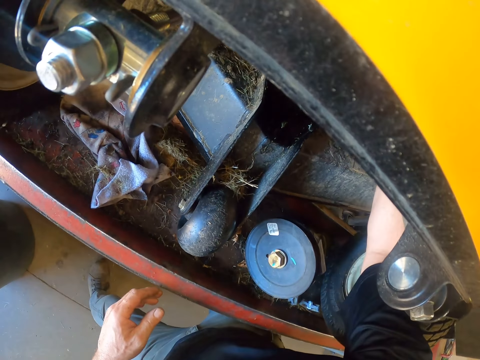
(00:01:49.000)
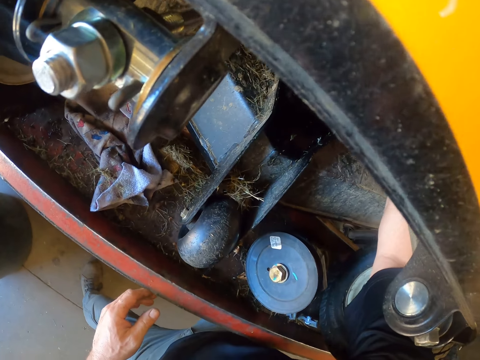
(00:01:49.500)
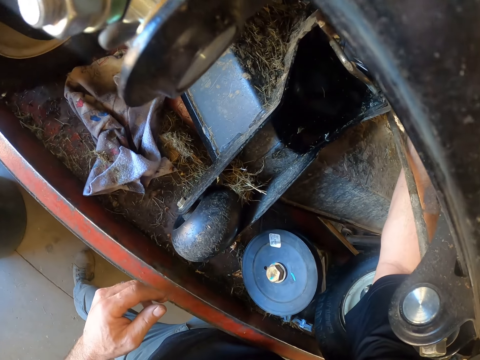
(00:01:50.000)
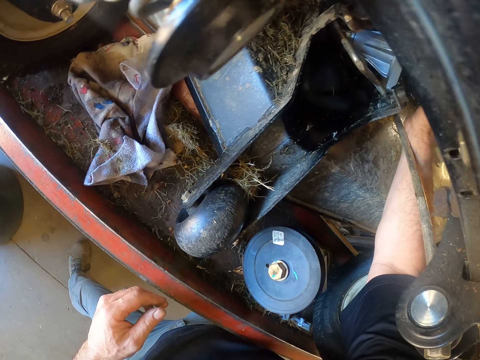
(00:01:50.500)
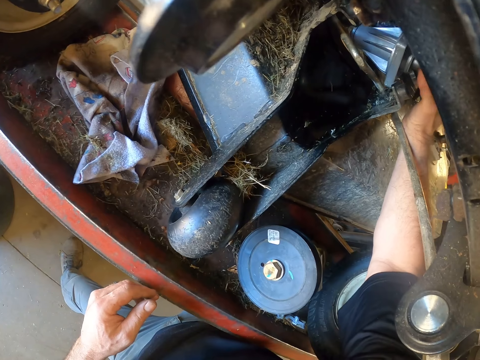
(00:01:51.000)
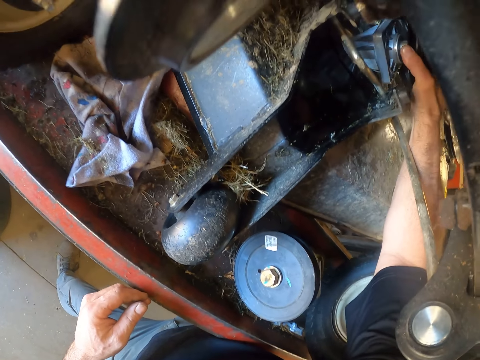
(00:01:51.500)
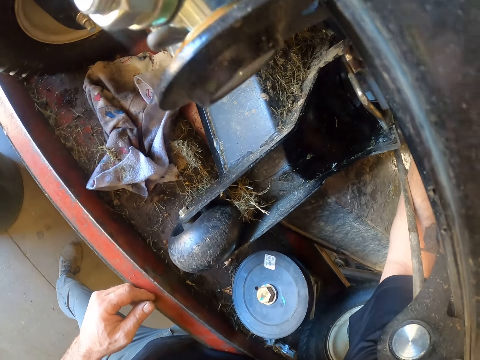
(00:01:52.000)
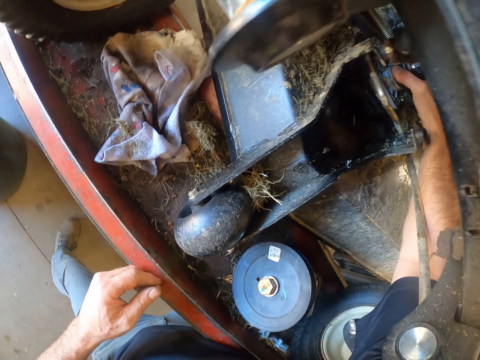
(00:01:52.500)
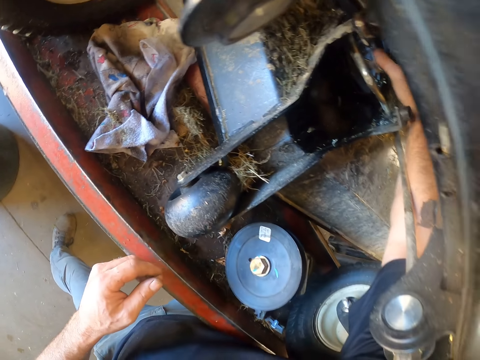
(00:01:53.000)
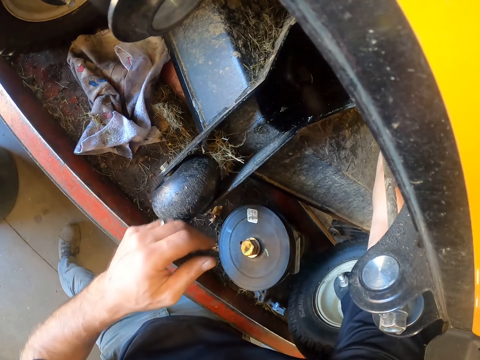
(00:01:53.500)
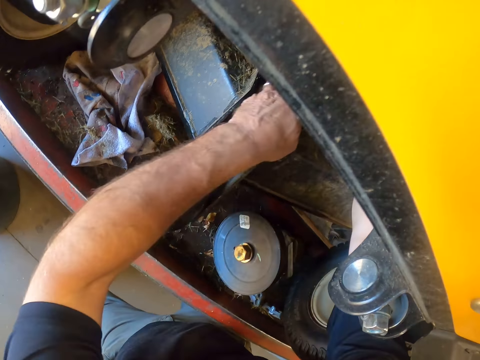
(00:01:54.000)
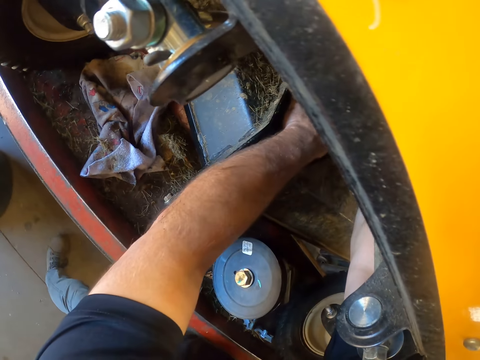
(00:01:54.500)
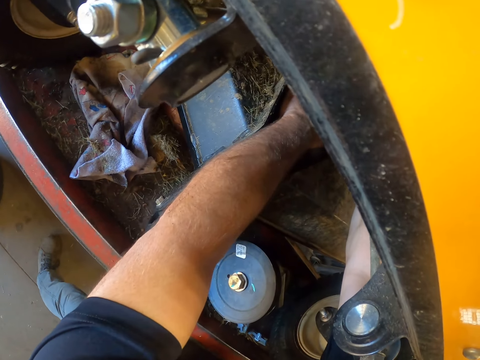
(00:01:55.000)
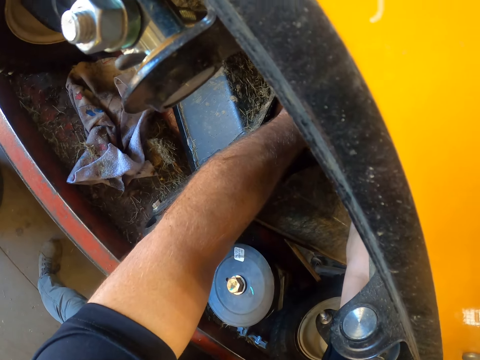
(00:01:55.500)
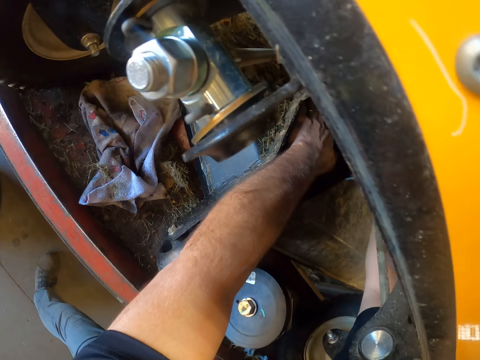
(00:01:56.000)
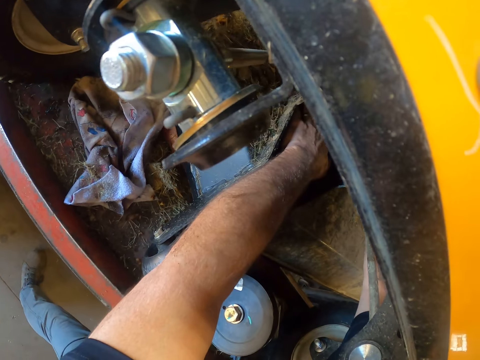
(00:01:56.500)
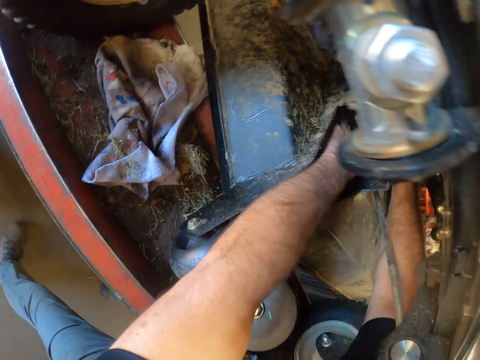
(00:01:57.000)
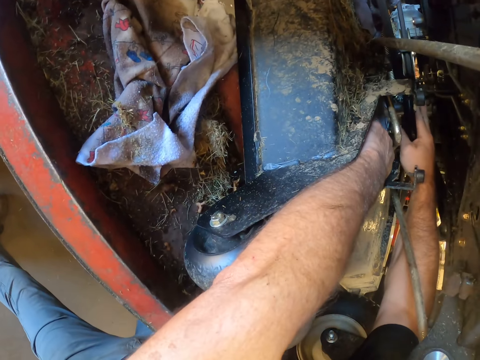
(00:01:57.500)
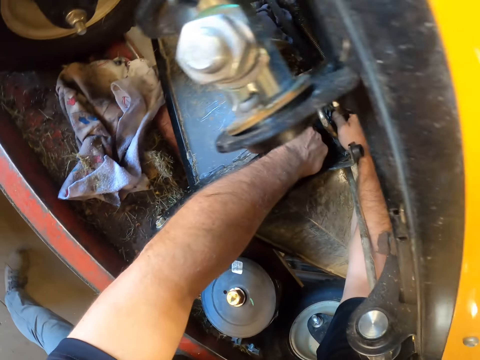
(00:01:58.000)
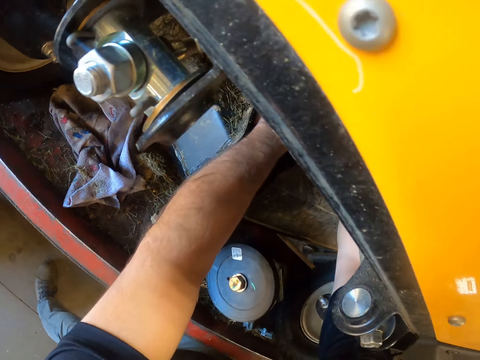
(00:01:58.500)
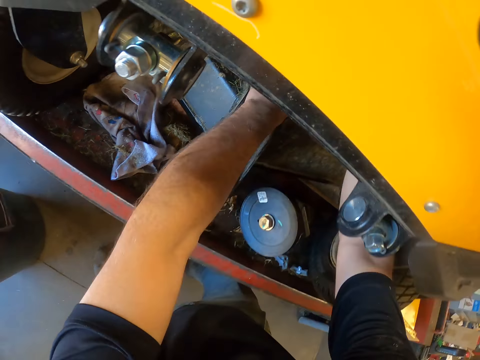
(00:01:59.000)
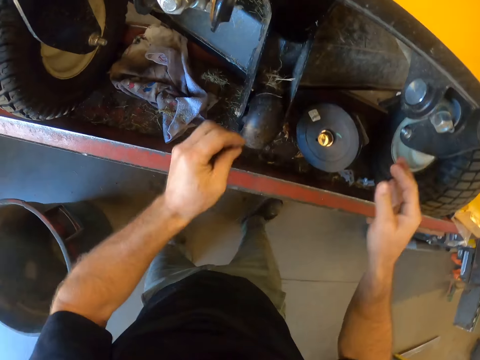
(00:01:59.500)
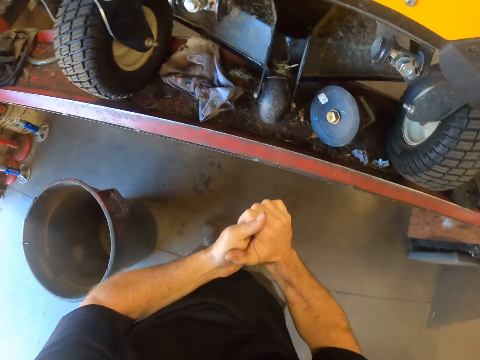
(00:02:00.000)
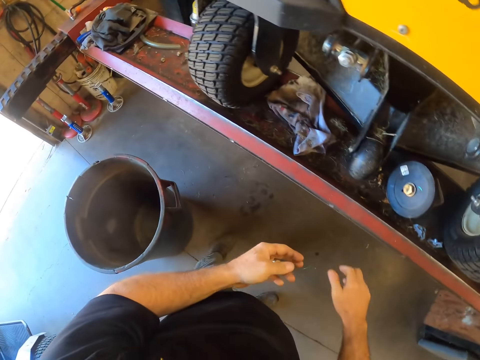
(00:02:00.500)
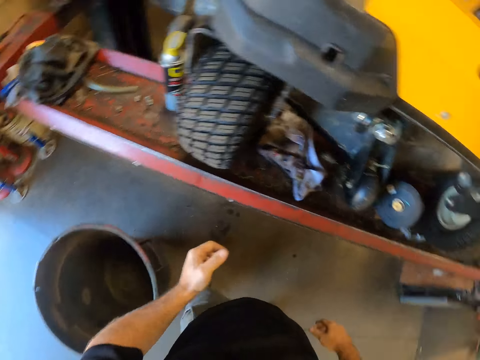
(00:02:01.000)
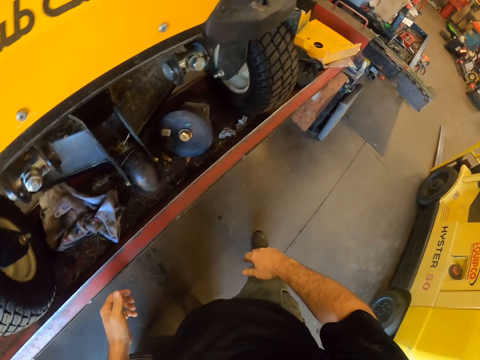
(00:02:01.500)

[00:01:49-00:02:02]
The camera wearer looks at the lawn mower.

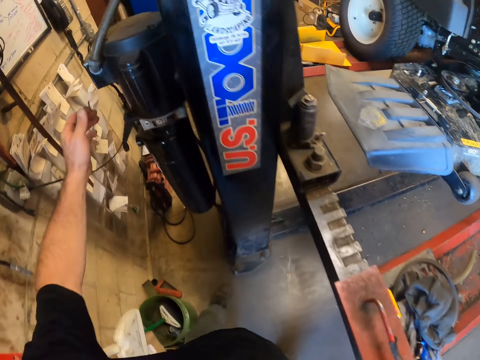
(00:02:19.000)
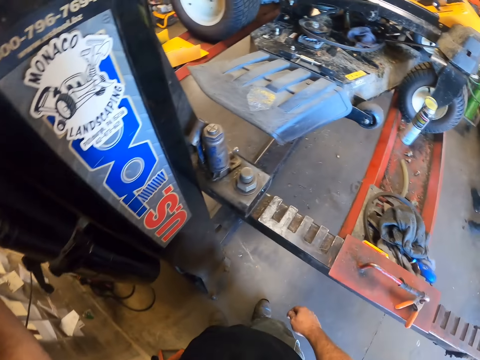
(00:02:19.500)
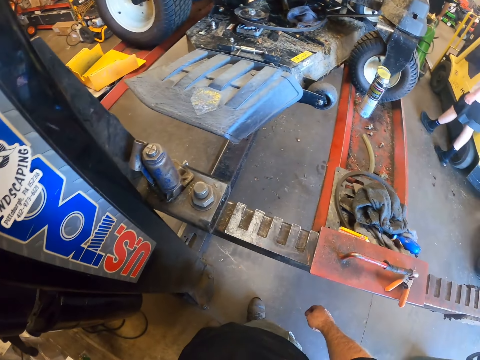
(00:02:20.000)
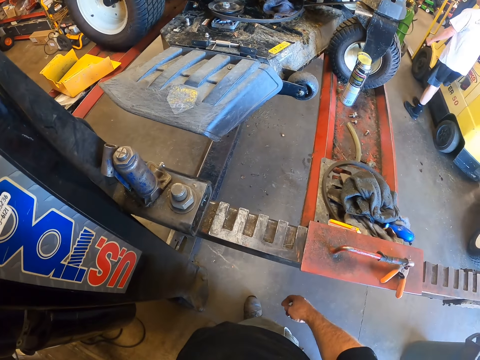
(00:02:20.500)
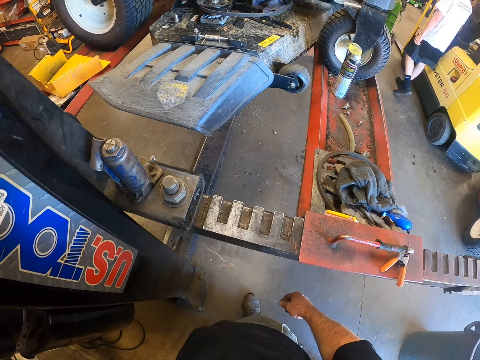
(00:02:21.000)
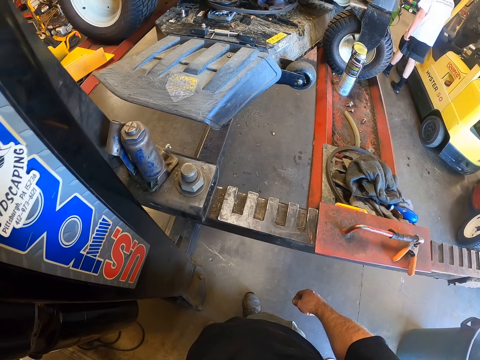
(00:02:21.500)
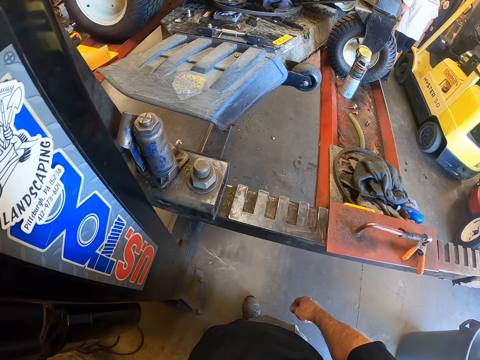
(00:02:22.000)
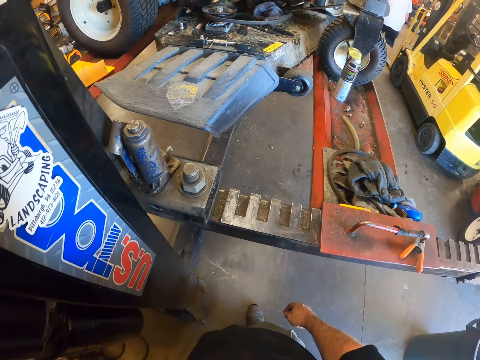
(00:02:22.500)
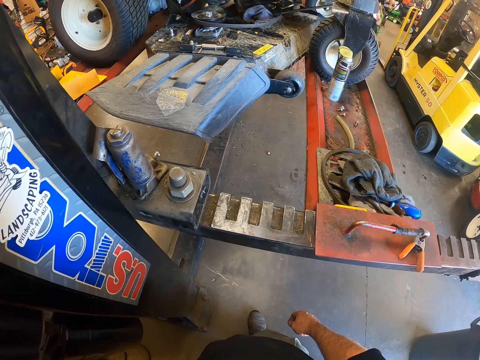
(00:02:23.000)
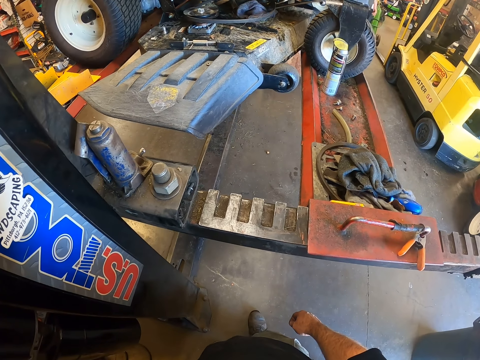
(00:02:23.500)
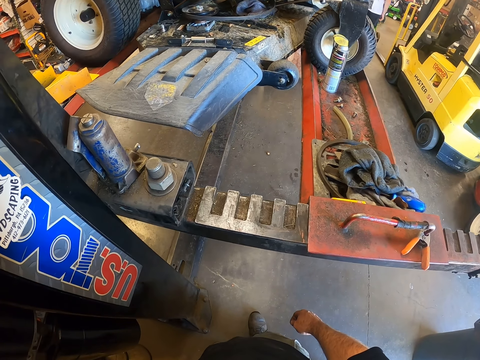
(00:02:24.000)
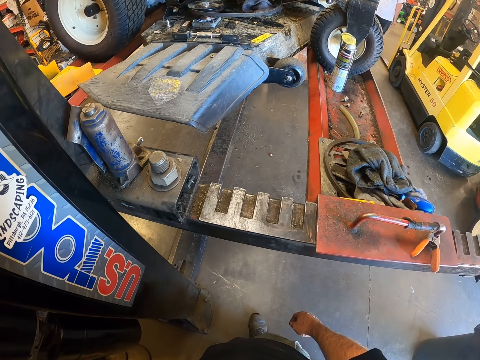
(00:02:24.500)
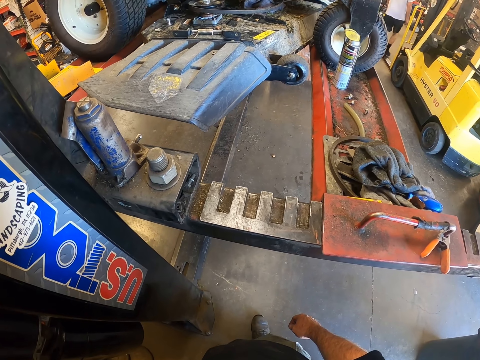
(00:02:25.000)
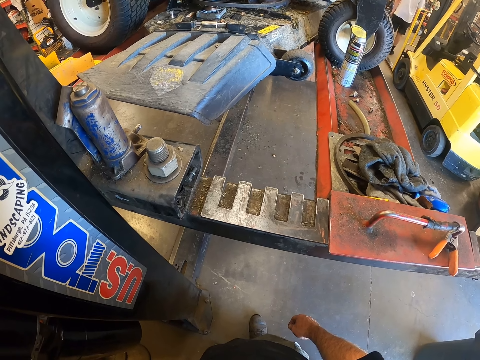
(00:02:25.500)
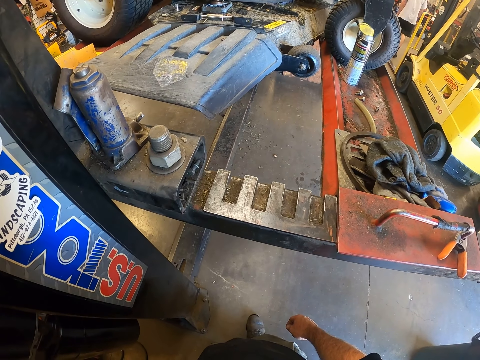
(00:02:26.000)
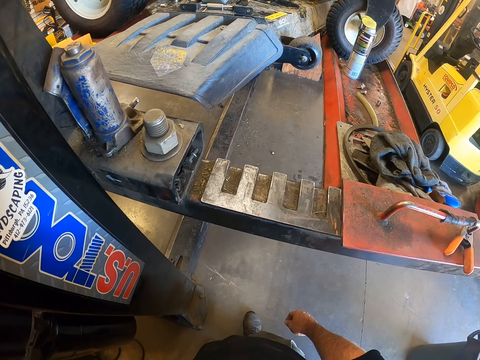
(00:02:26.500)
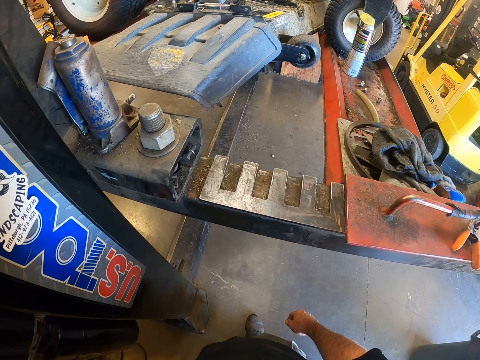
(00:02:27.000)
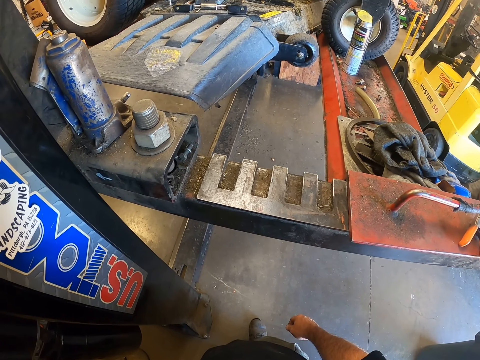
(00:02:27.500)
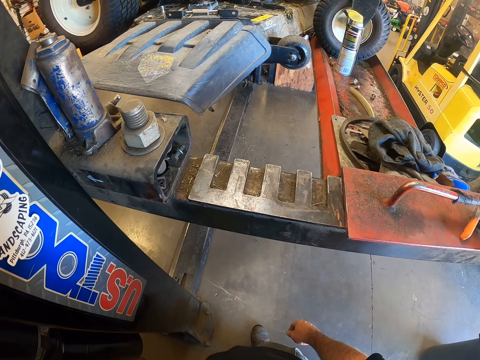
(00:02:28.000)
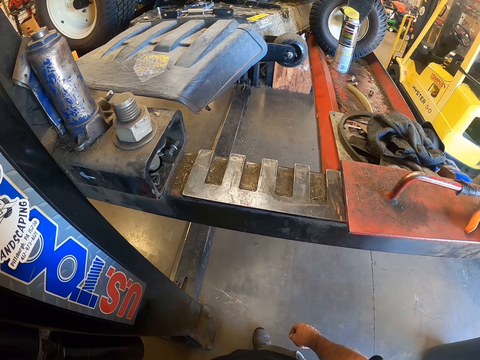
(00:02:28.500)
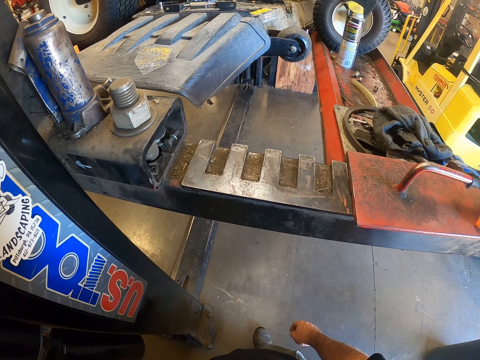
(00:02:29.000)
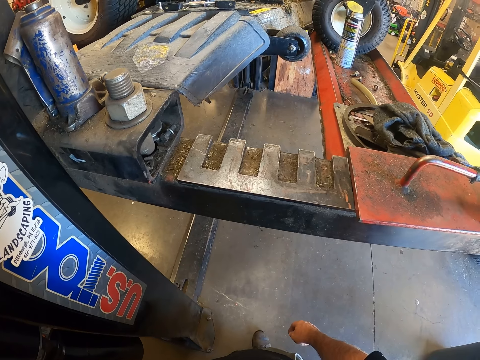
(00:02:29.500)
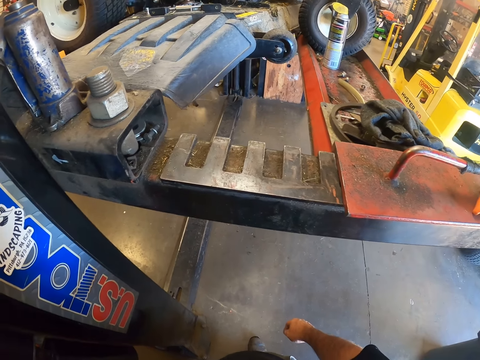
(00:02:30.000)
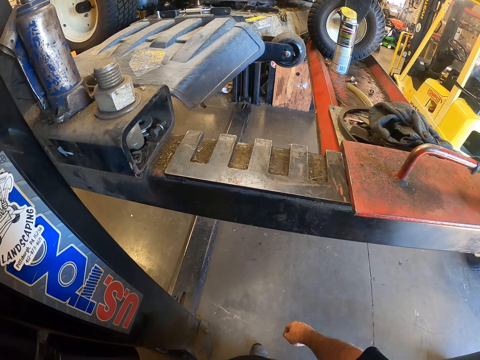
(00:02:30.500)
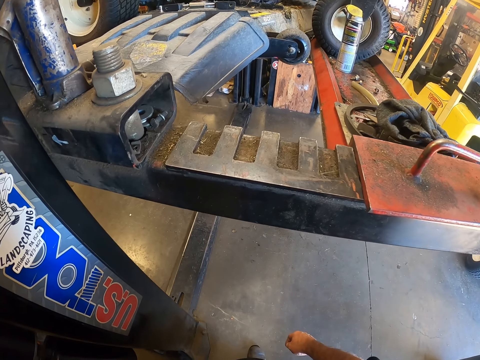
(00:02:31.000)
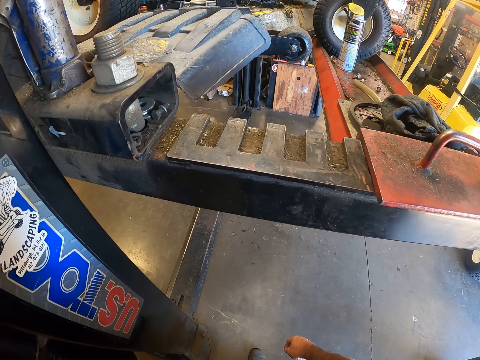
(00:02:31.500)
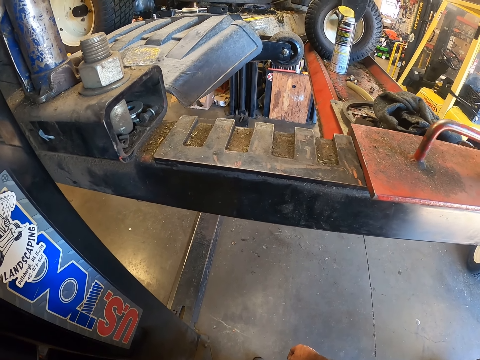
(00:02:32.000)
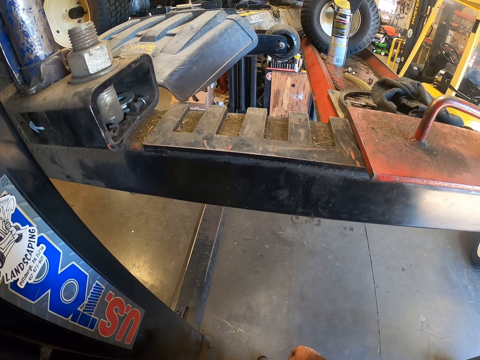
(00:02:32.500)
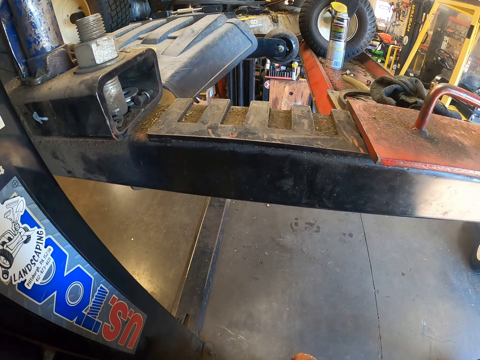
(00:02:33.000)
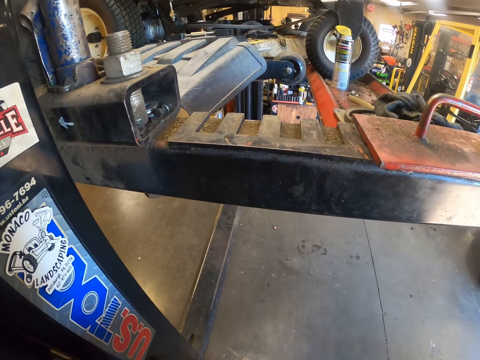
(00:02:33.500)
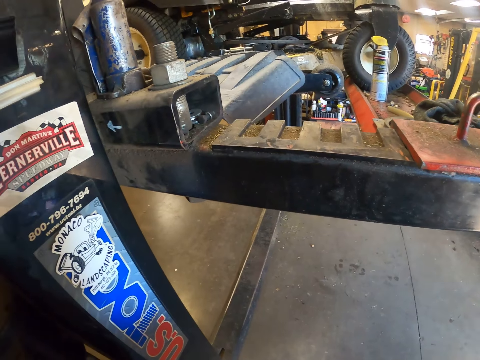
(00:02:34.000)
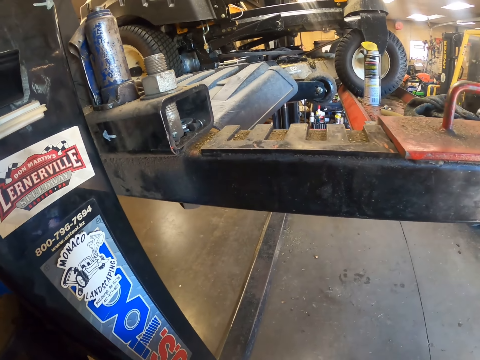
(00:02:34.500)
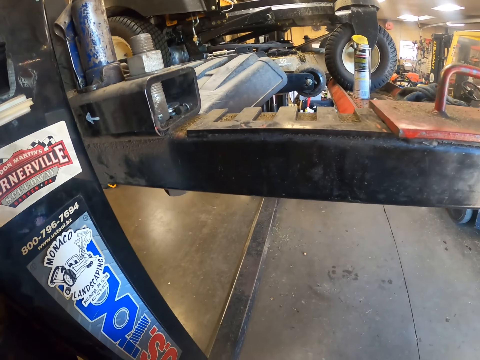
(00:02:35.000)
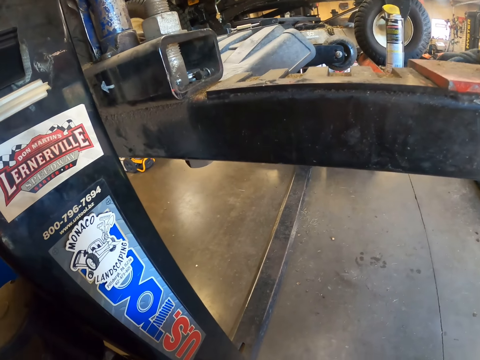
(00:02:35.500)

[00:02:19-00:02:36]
The camera wearer holds something. A man walks around the room. The camera wearer looks at something.
